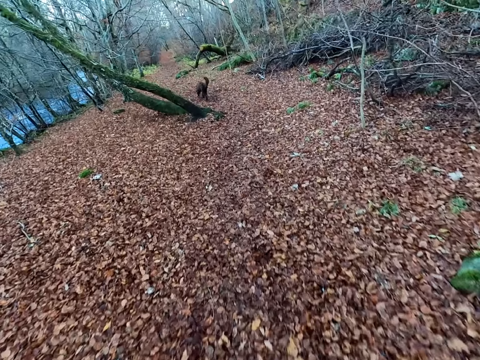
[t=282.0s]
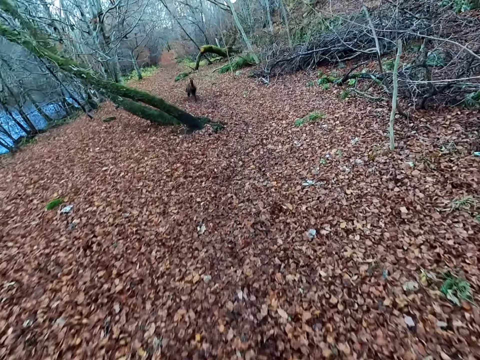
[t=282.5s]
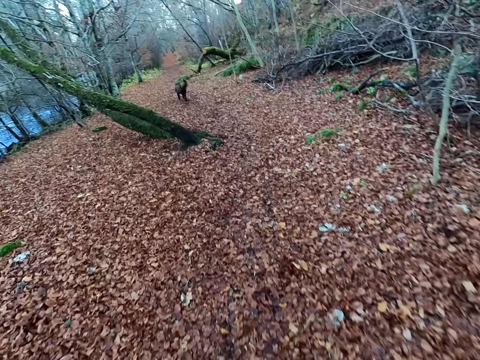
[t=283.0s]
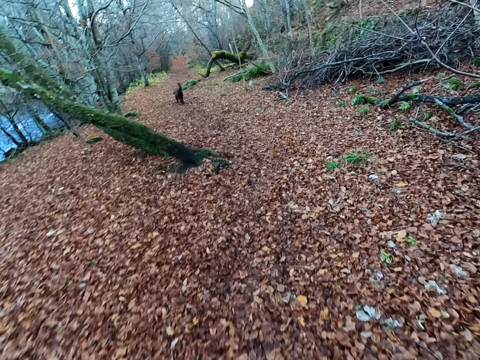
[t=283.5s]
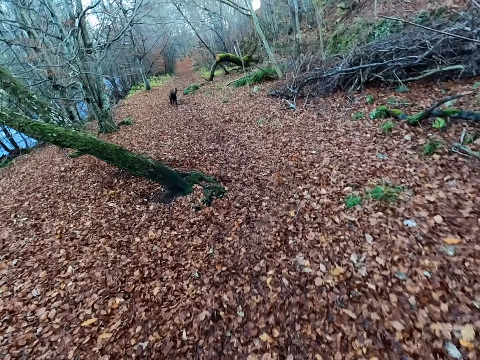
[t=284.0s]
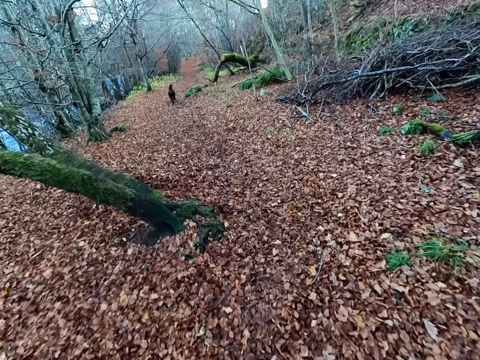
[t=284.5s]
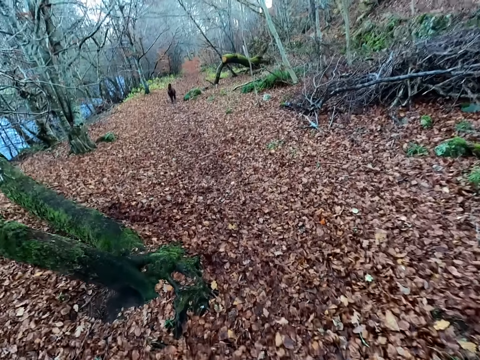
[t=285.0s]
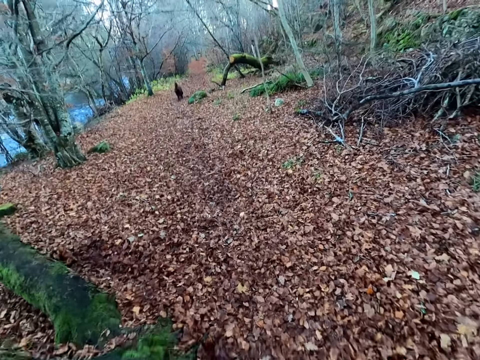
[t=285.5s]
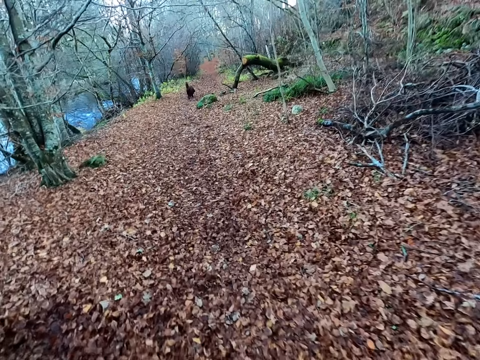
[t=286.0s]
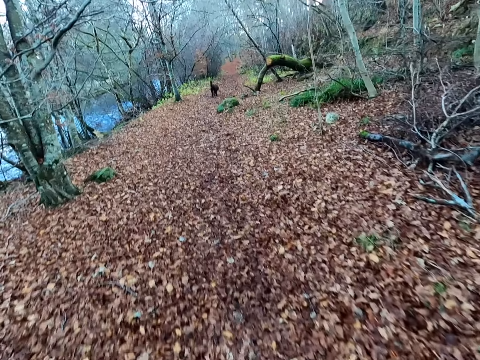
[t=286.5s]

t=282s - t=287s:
The dog walks on the road.

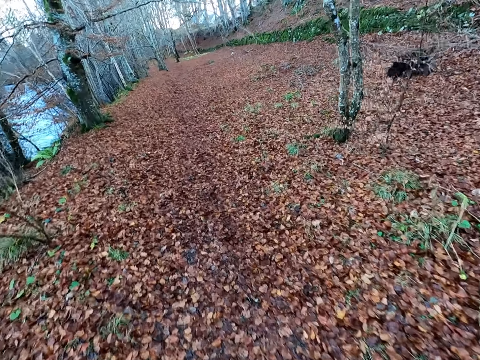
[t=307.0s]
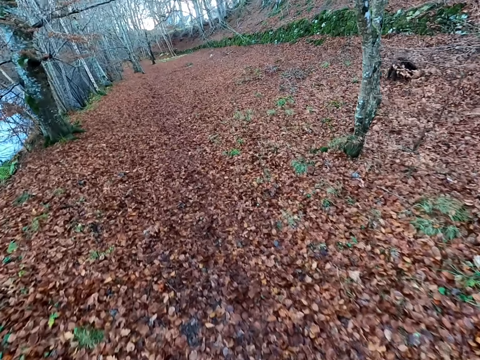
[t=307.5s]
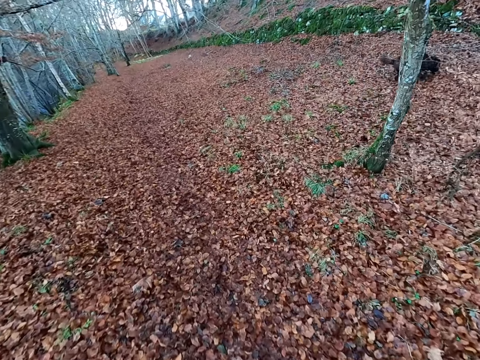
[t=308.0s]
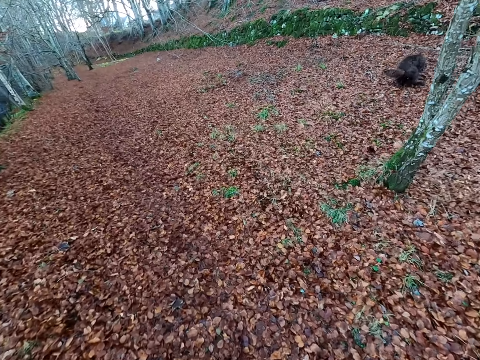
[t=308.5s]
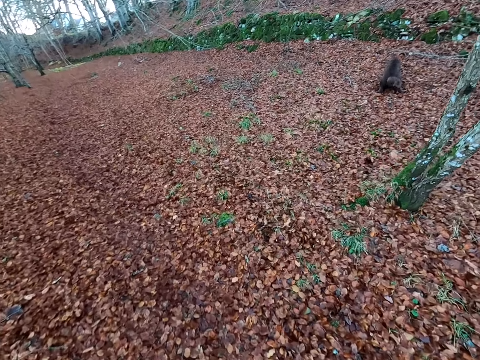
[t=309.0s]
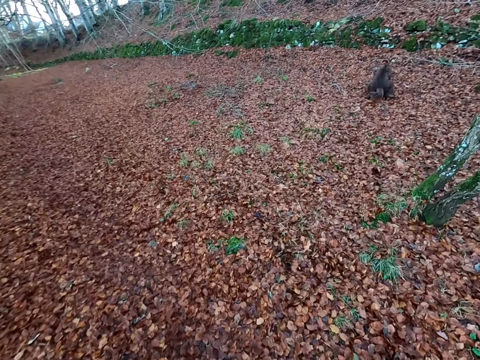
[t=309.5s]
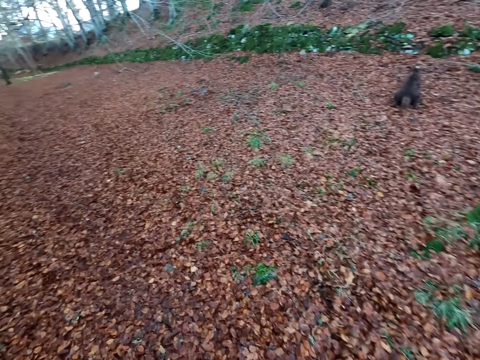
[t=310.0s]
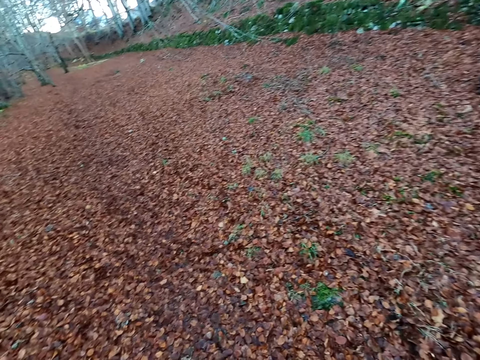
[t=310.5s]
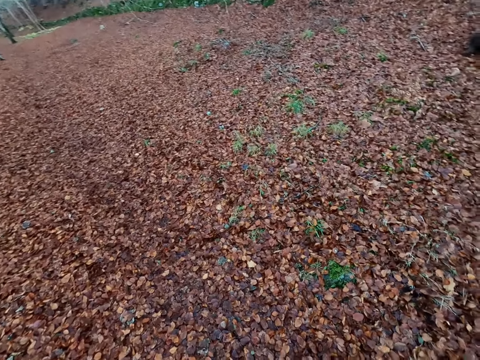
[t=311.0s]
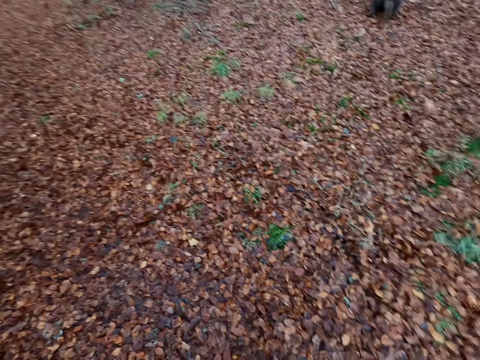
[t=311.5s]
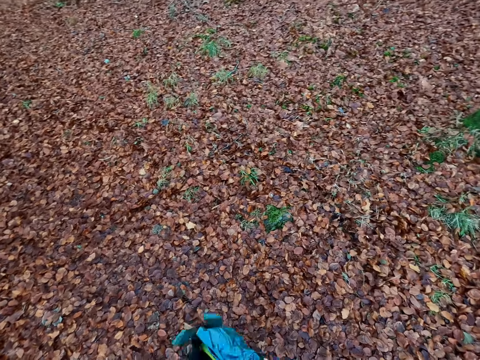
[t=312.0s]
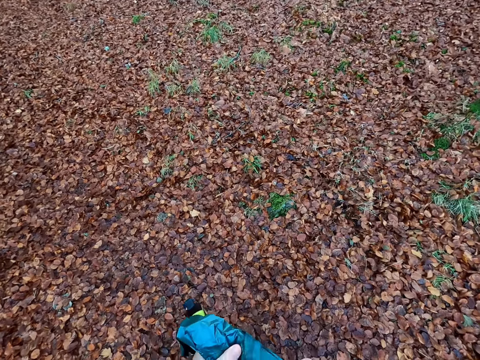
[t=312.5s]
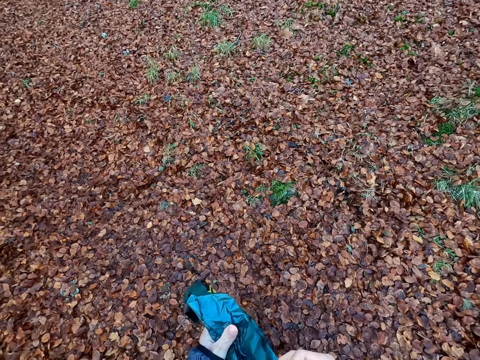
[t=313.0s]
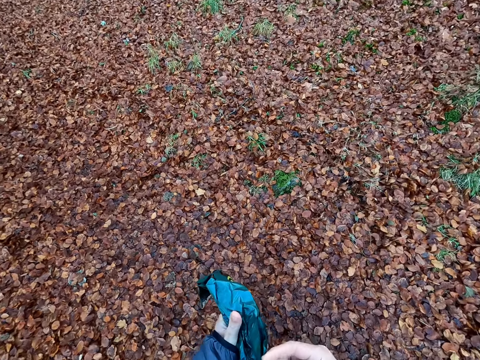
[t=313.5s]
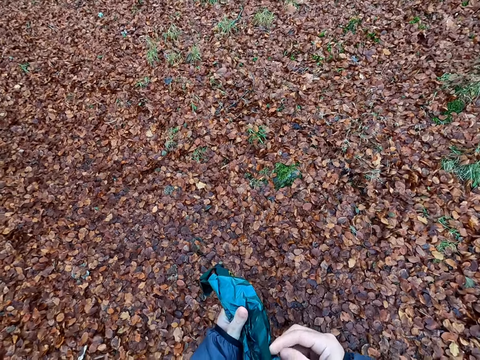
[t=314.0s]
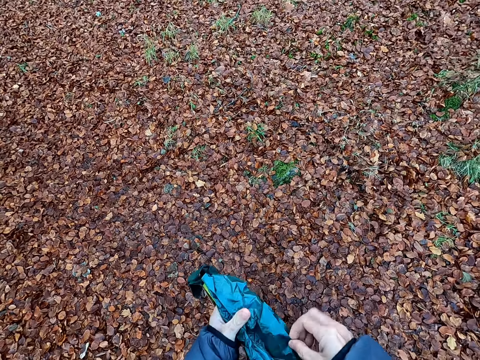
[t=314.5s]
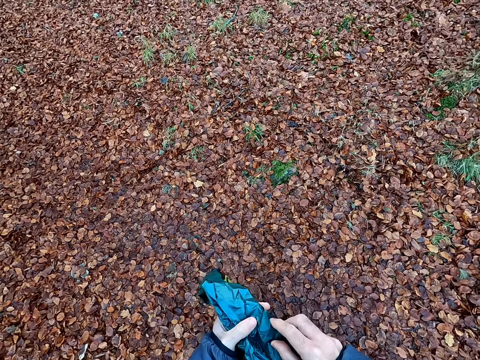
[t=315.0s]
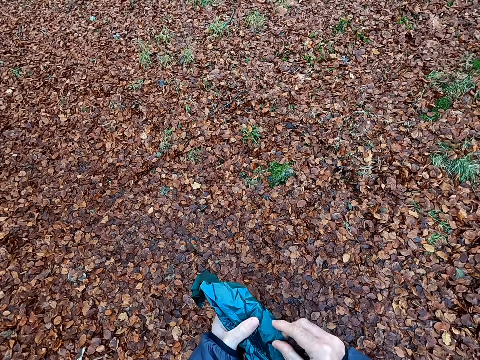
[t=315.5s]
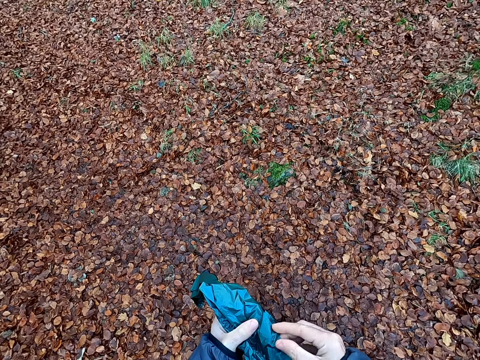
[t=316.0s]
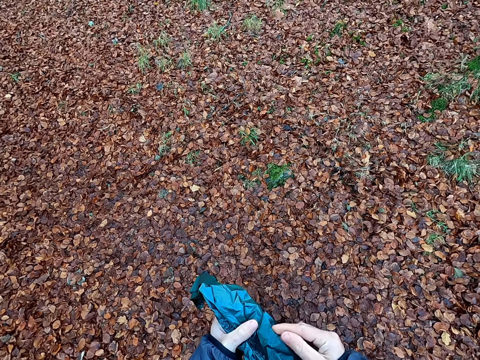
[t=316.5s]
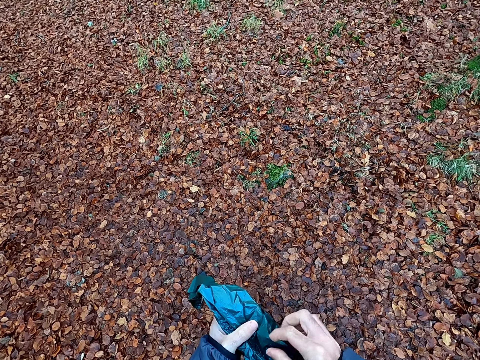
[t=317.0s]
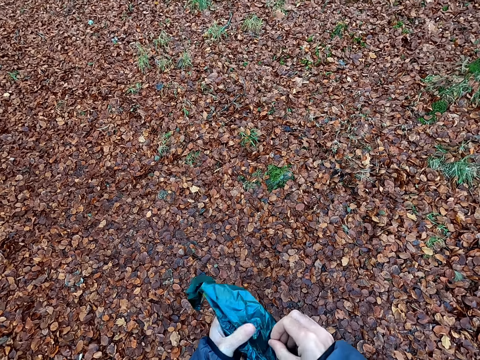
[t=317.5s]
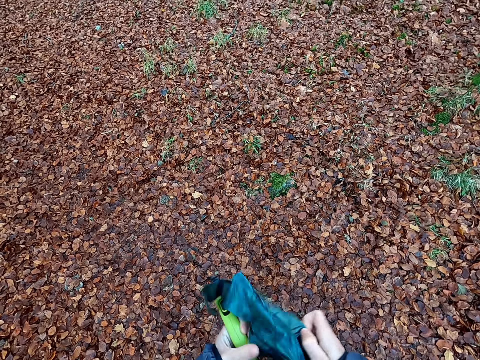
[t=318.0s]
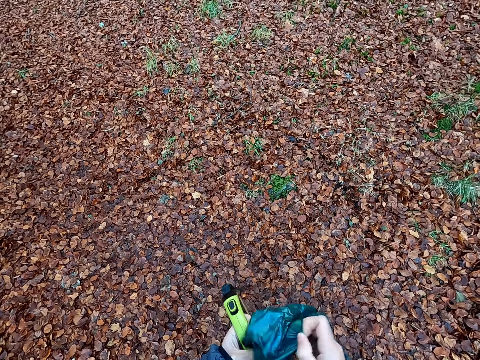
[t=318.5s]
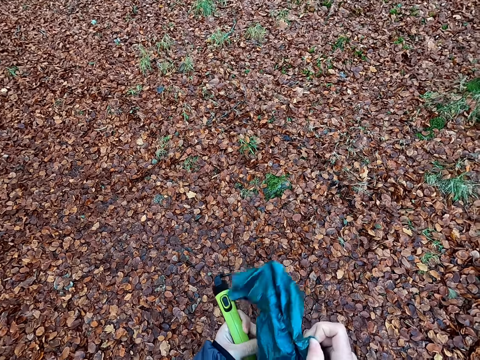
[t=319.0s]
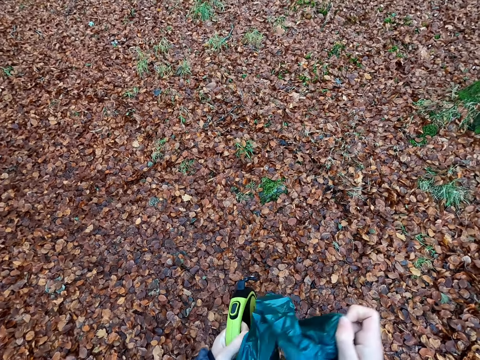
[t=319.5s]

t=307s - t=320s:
The dog defecates on the floor. The camera wearer picks up plastic bags from his pocket with his right hand. He holds the plastic bags and a leash in both hands. He opens a polythene bag. He picks a plastic bag from his left hand with his right hand.

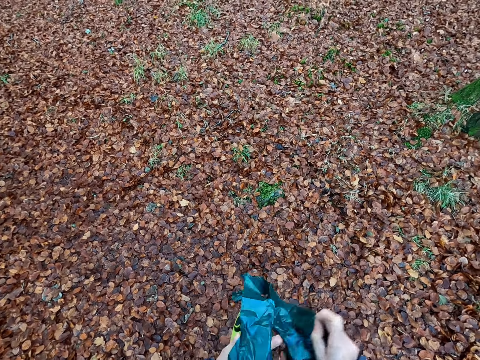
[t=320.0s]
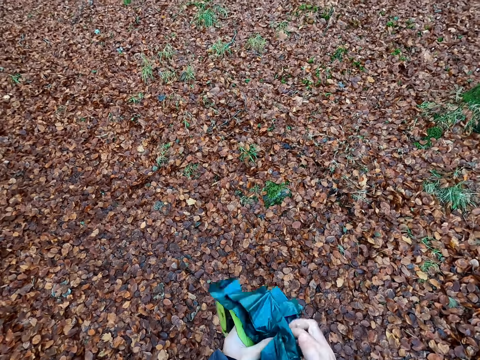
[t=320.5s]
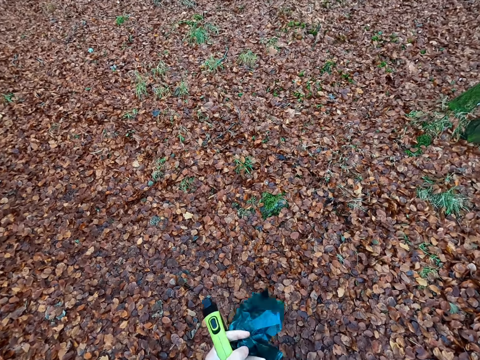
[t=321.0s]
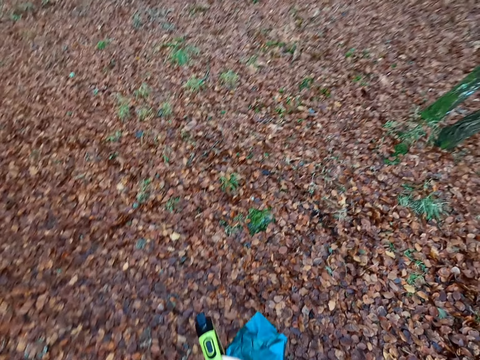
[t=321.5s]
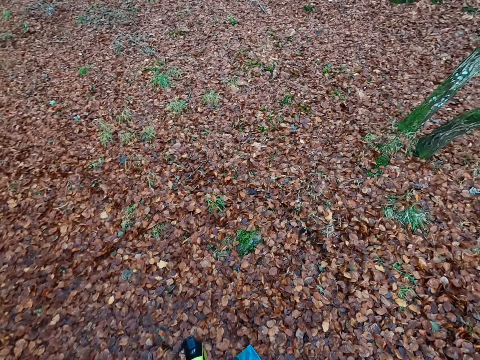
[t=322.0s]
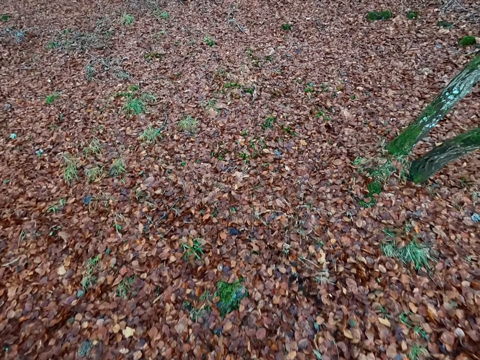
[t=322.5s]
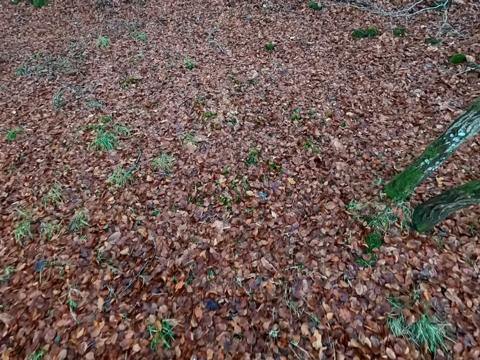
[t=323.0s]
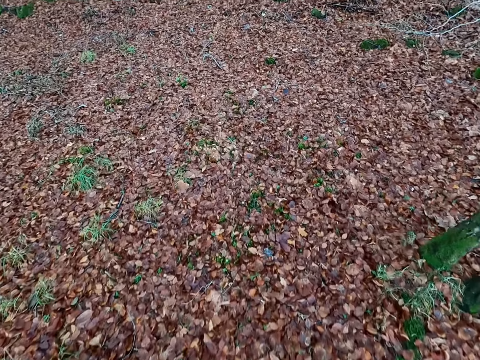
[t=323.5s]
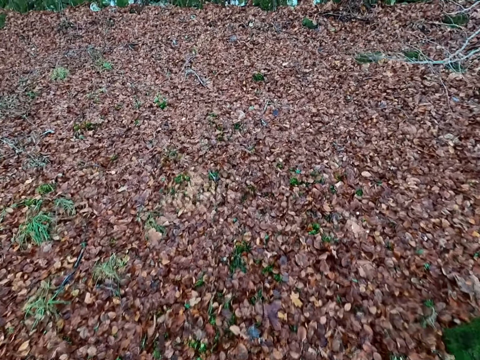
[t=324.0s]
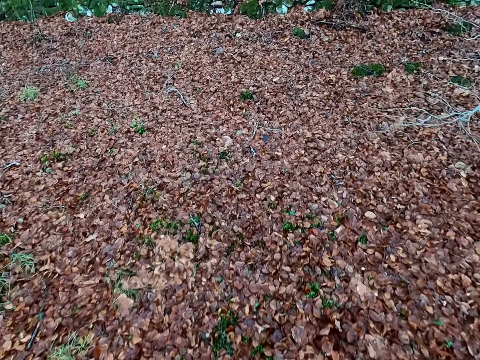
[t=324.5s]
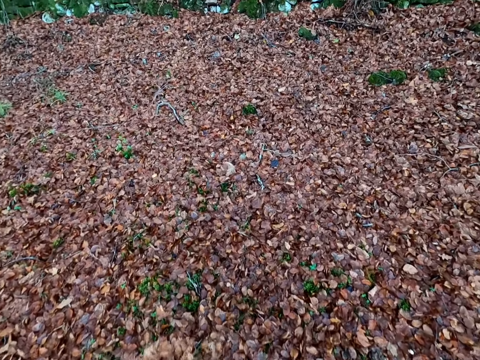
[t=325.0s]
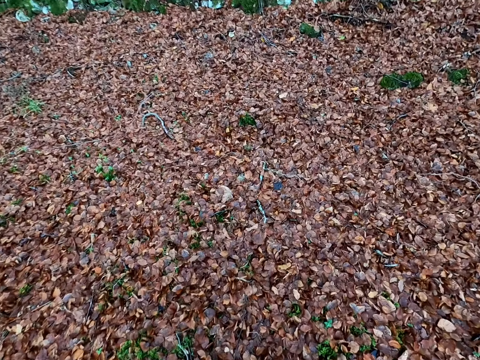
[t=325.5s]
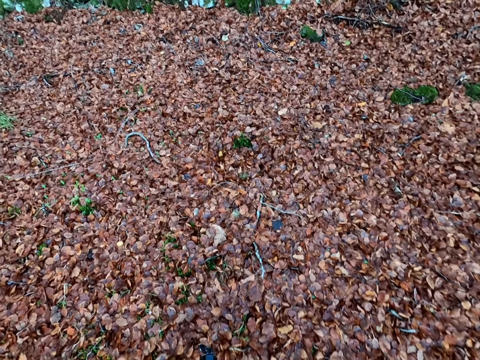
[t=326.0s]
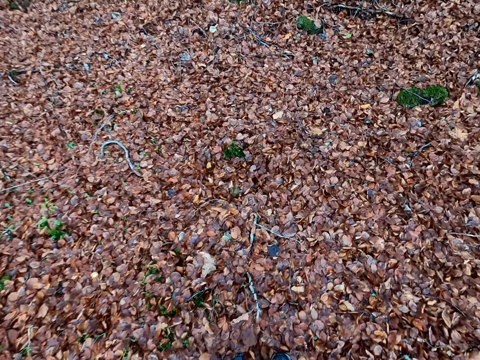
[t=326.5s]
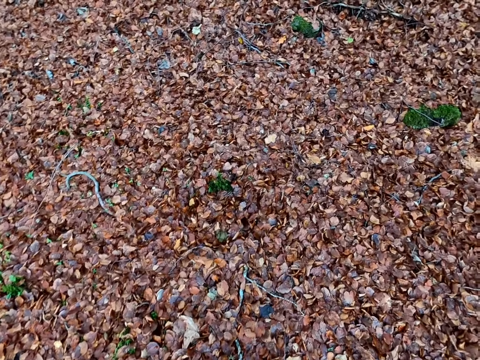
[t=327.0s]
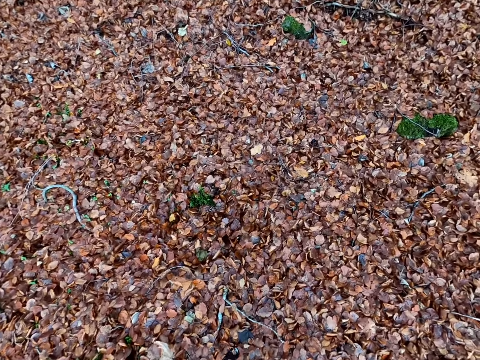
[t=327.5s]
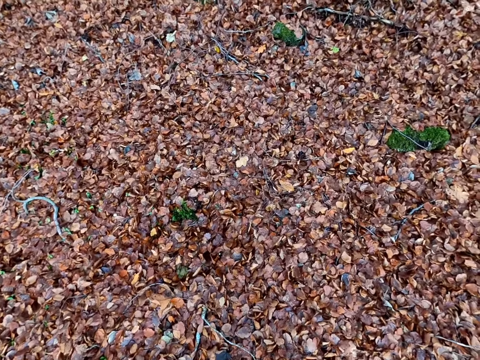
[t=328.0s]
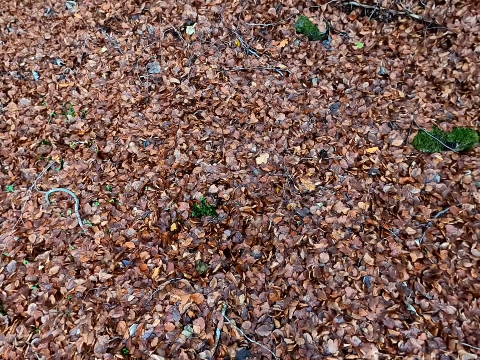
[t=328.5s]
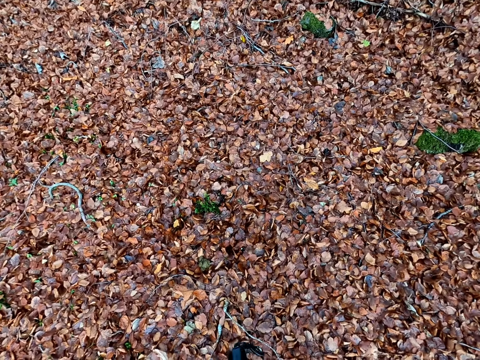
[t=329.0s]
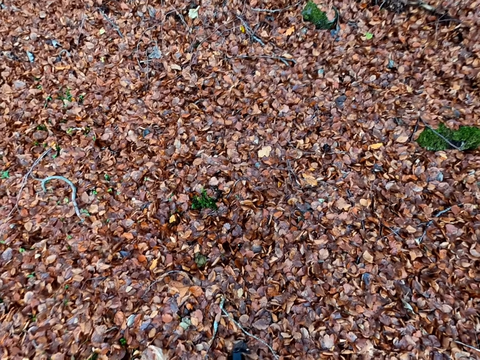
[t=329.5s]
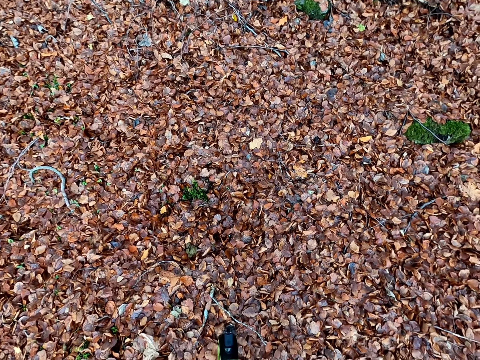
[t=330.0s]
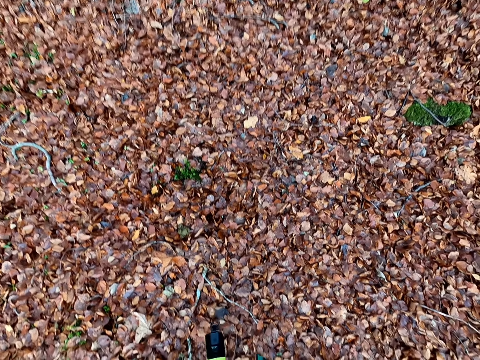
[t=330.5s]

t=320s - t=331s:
The camera wearer passes the plastic bag in his right hand to his left hand. He passes the plastic bags in his left hand to his right hand. He puts the plastic bag in his pocket.
